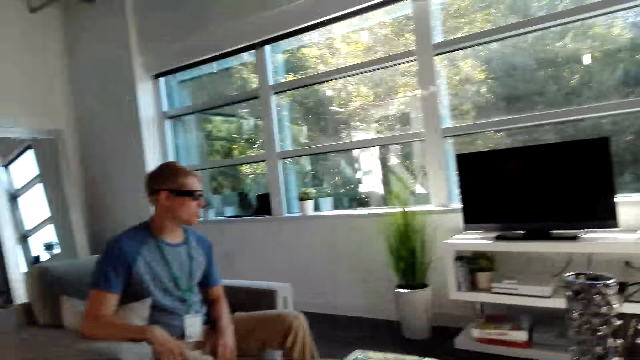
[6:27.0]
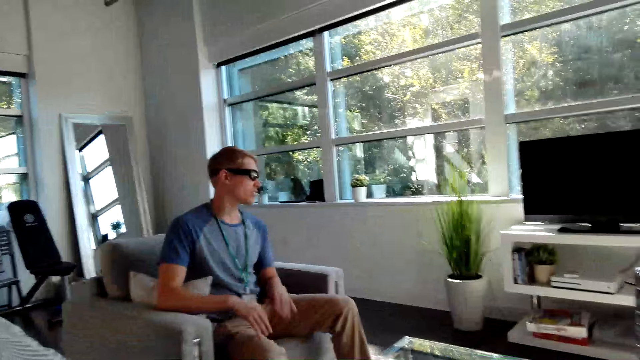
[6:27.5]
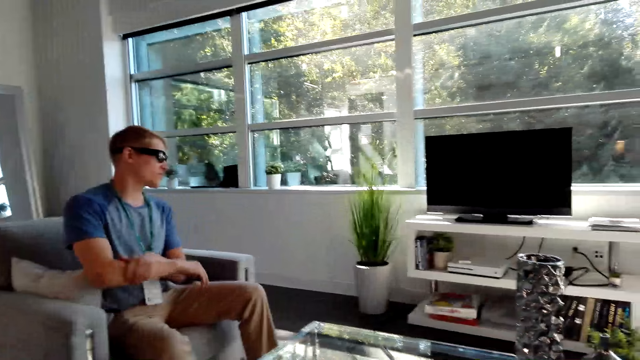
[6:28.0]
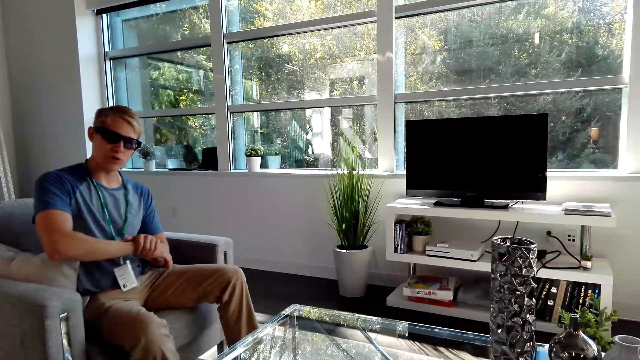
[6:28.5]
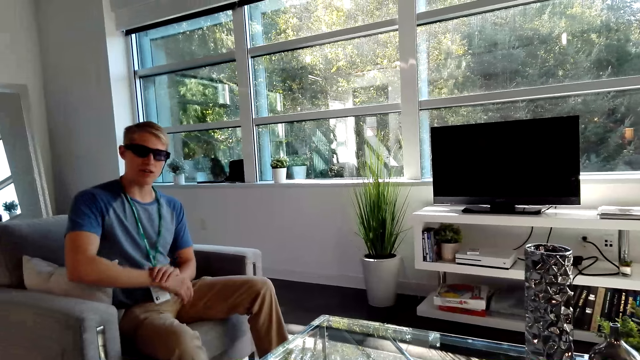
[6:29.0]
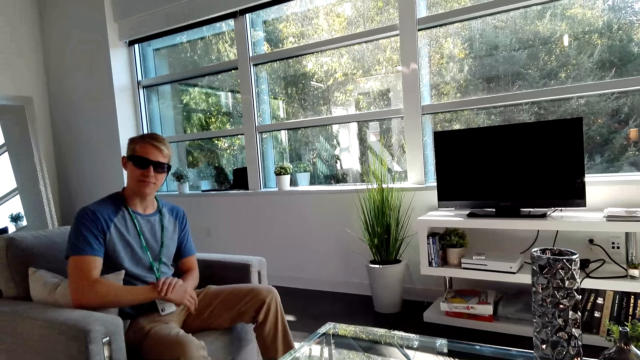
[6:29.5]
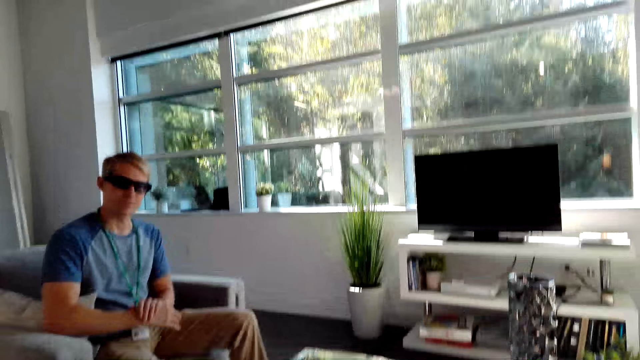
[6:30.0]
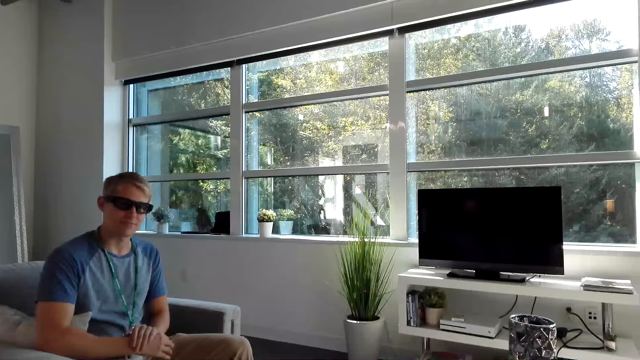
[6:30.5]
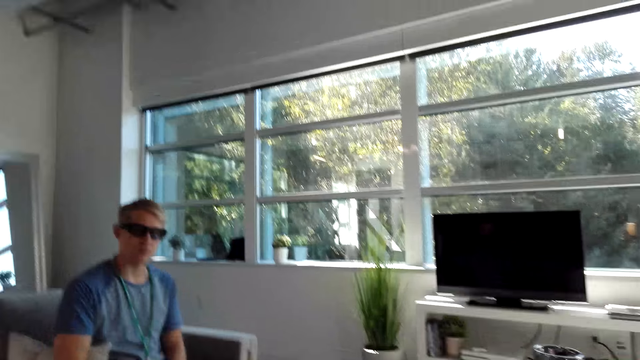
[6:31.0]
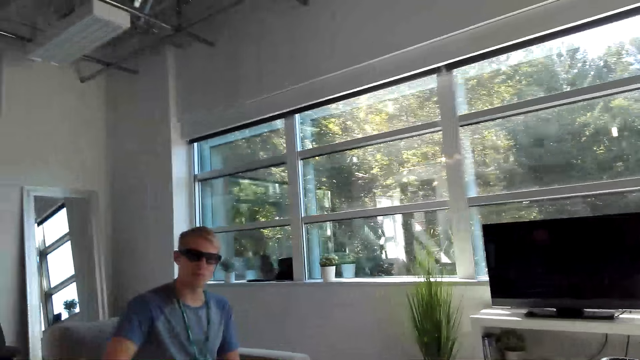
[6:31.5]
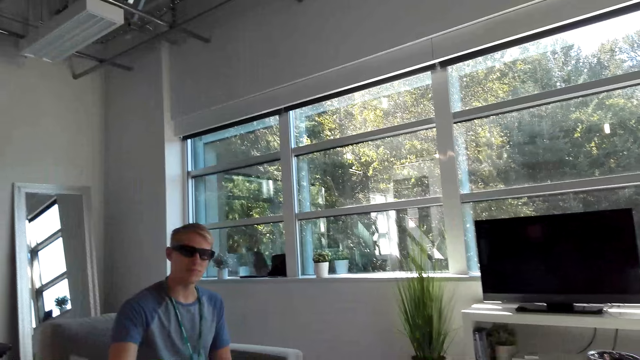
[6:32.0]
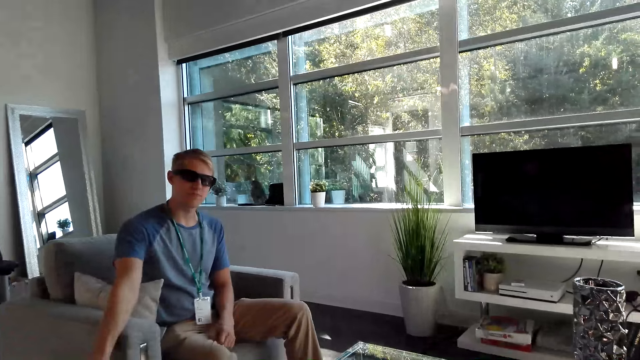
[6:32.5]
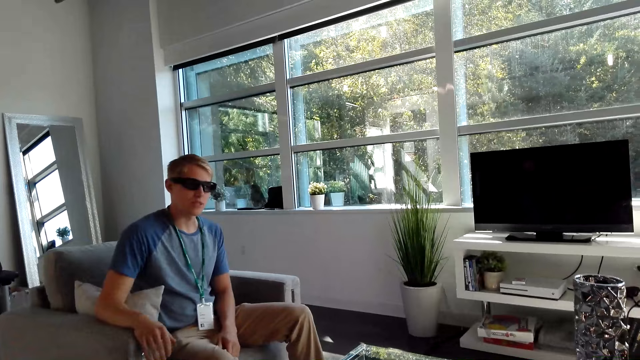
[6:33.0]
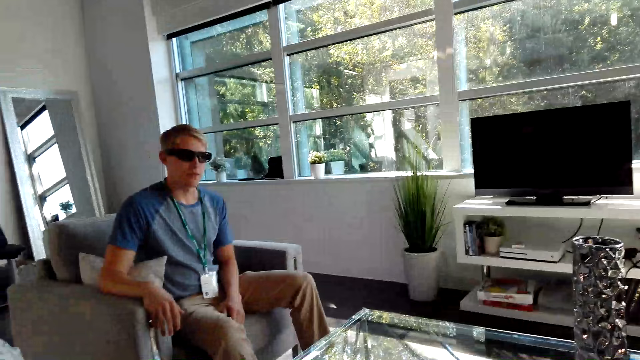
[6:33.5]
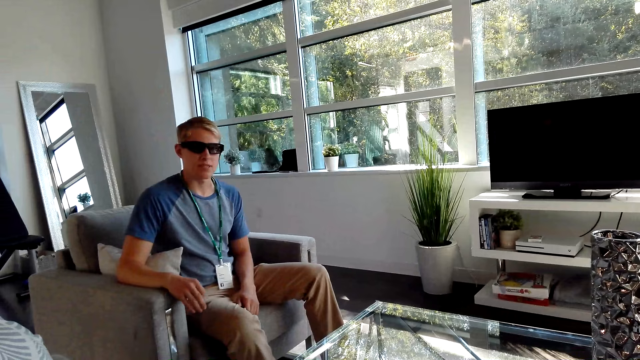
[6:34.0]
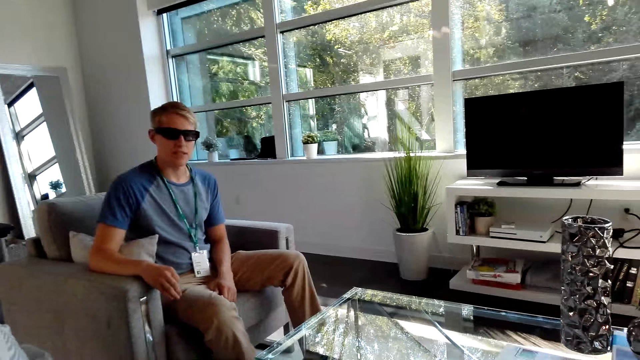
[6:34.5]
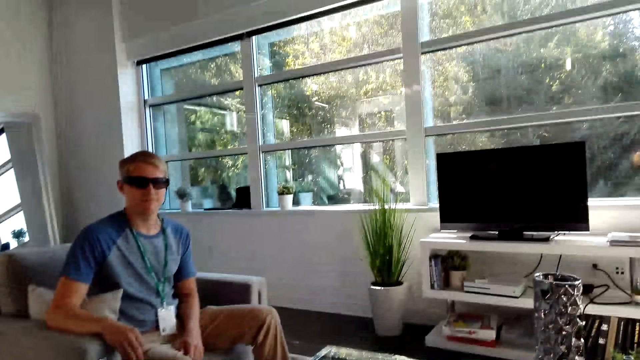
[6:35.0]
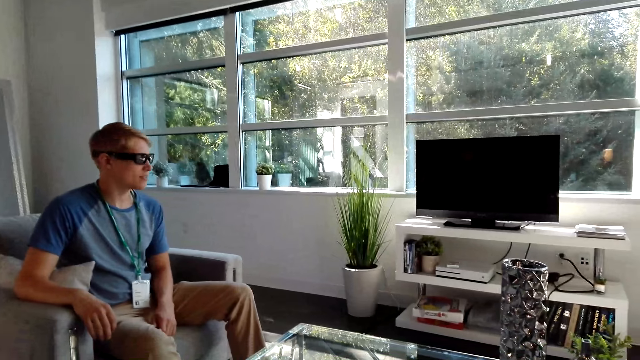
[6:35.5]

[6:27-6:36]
A male does hand movement. The male converses with the camera wearer, rubs his hand, and converses with the camera wearer.

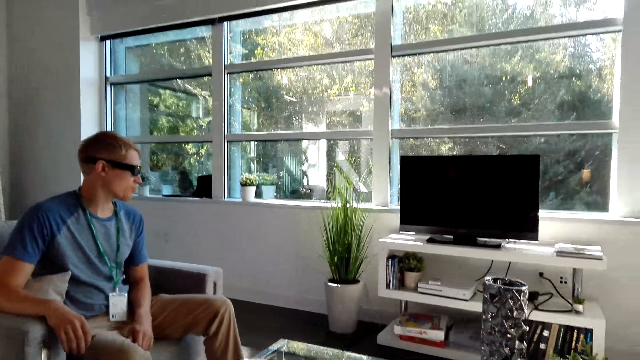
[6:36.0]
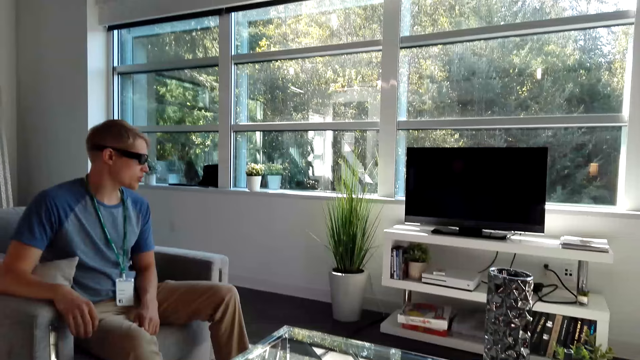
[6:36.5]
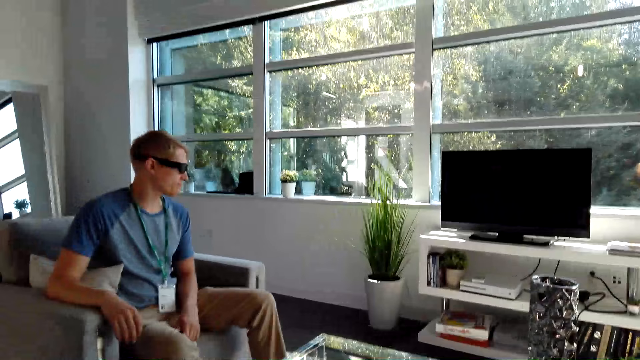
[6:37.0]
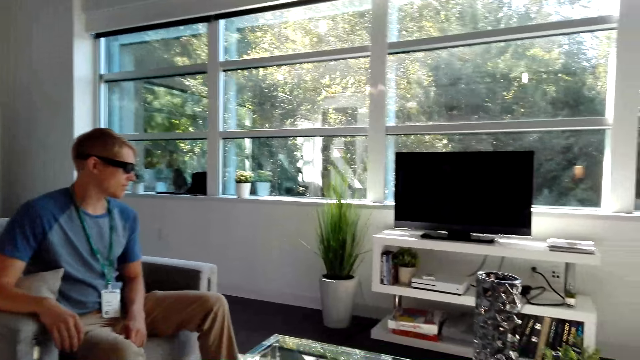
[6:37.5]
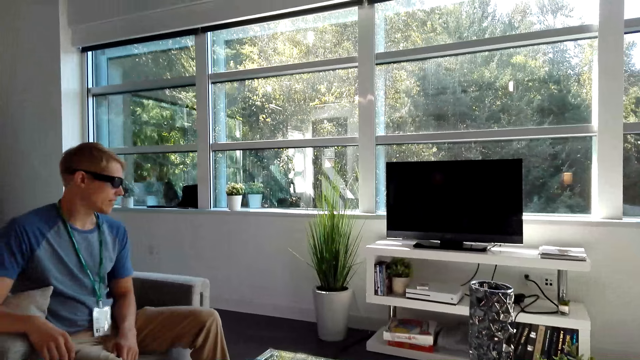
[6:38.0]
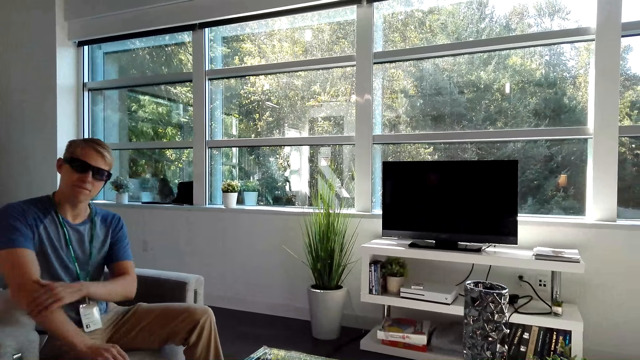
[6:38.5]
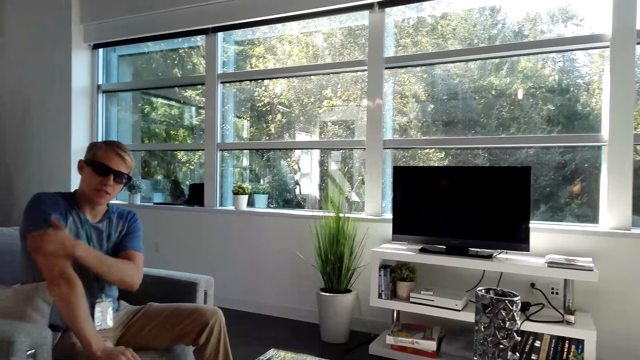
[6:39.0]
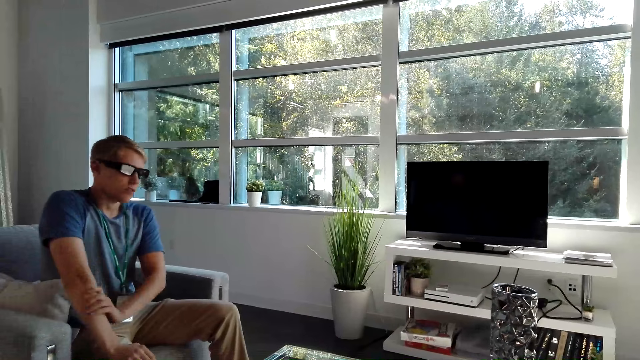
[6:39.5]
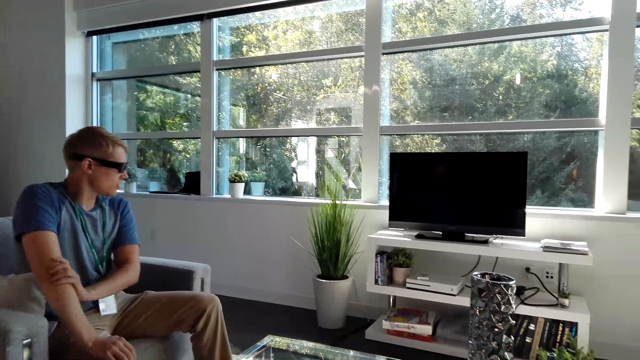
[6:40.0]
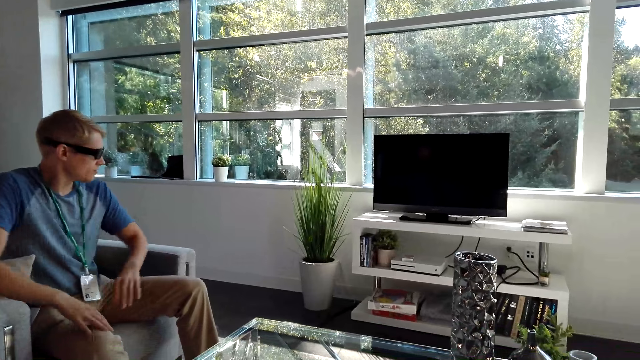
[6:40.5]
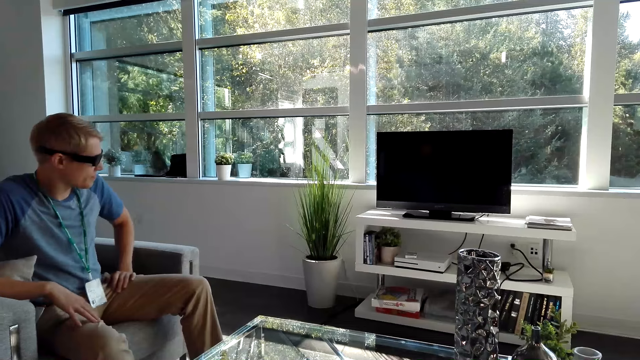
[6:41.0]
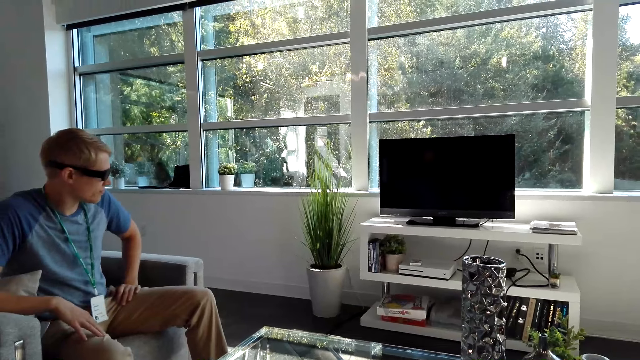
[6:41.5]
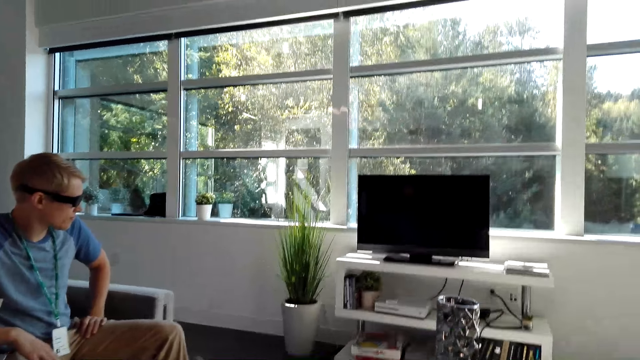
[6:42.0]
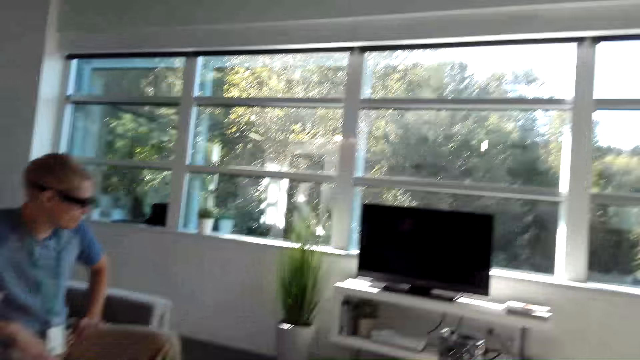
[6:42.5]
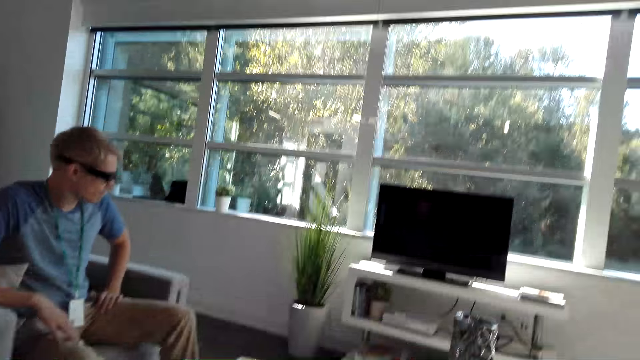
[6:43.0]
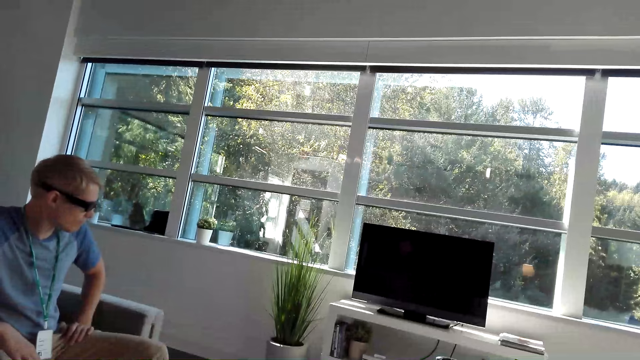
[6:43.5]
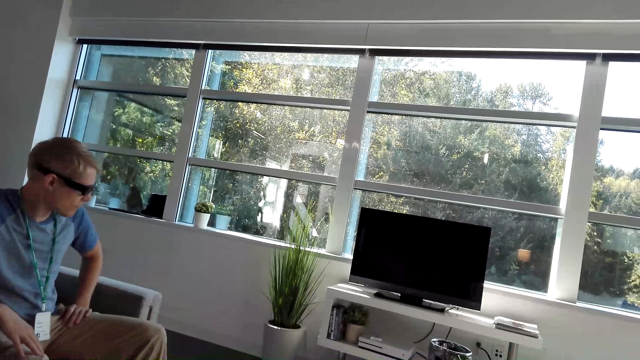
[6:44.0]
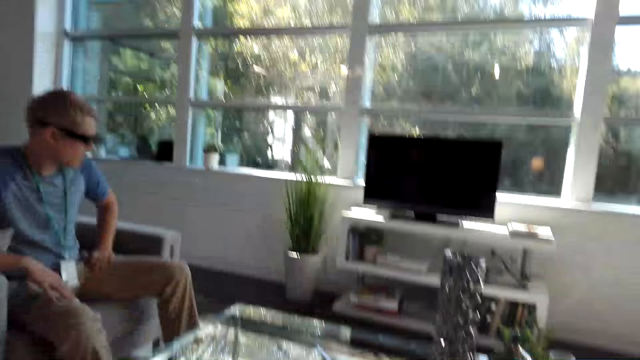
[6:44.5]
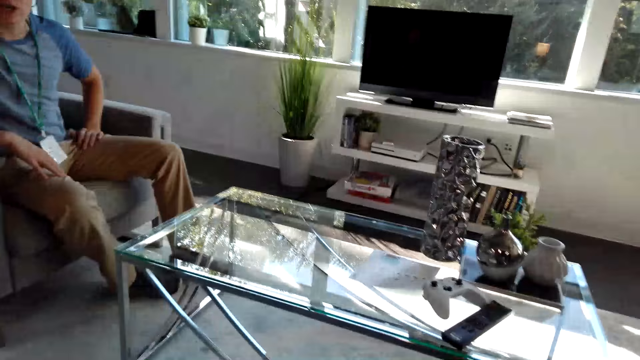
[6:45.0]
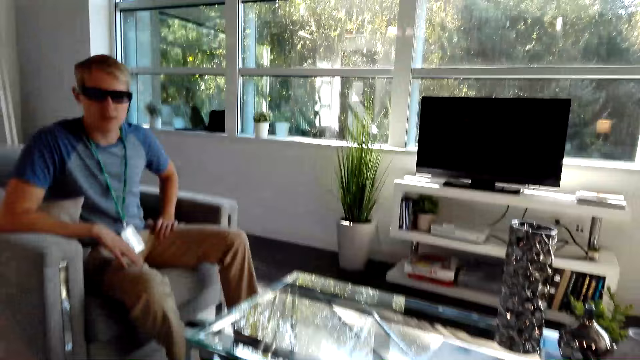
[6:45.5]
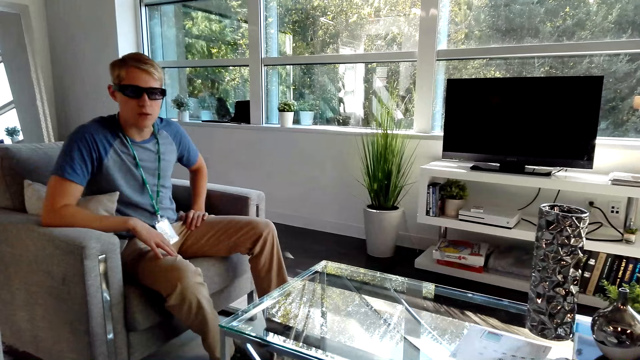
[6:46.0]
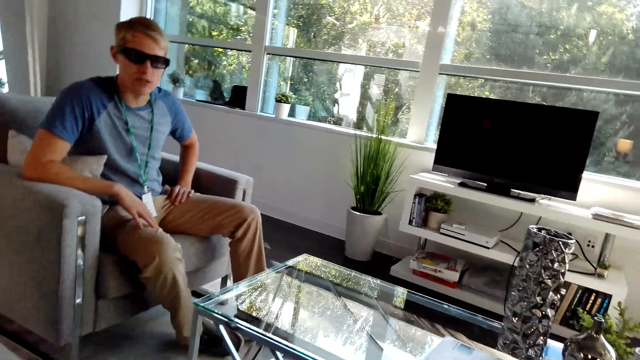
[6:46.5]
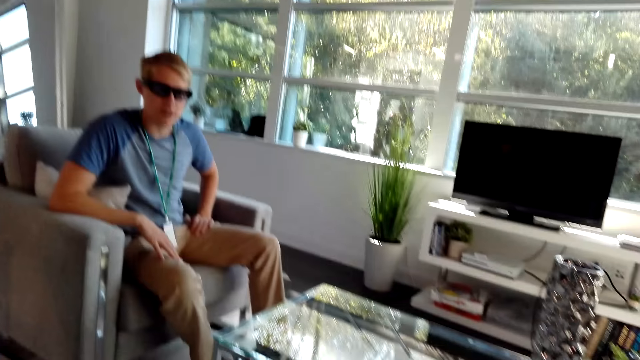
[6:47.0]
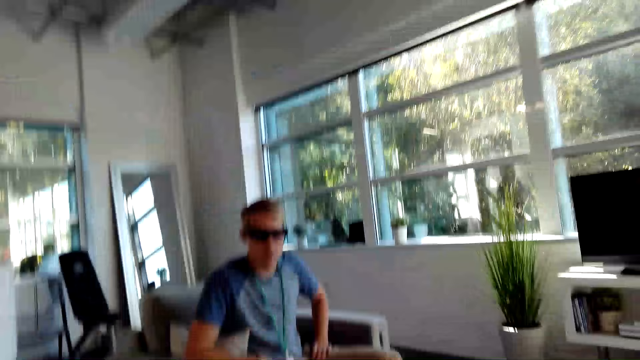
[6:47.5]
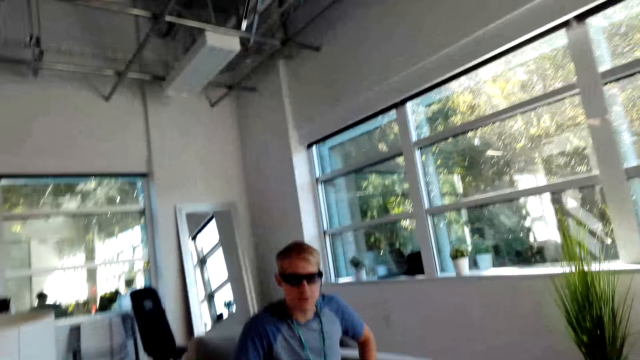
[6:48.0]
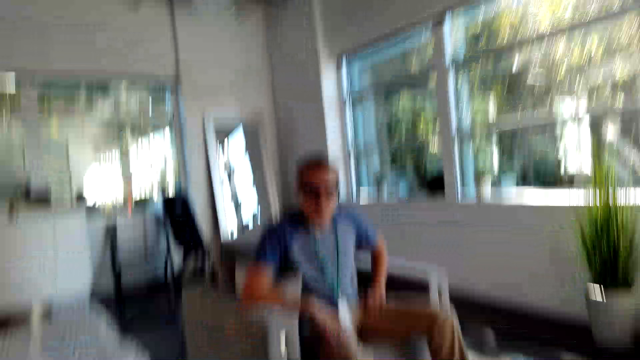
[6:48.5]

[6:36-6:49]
A male rubs his hand. The male converses with the camera wearer and places his hand on his leg. The camera wearer converses with the male.
